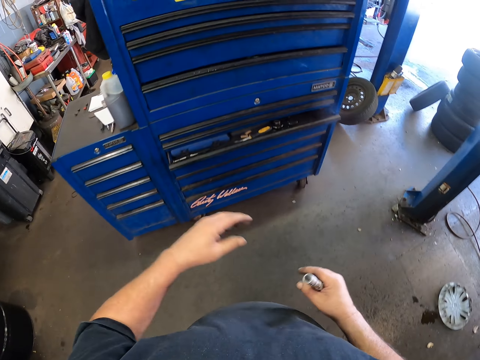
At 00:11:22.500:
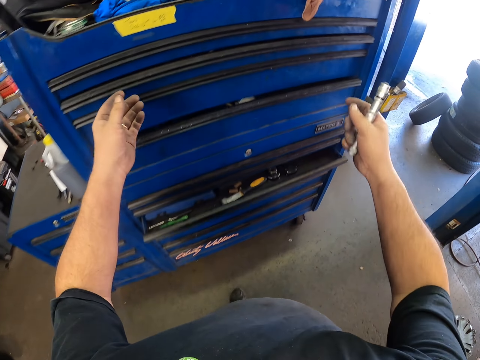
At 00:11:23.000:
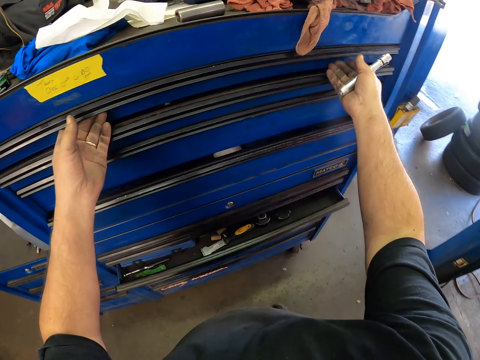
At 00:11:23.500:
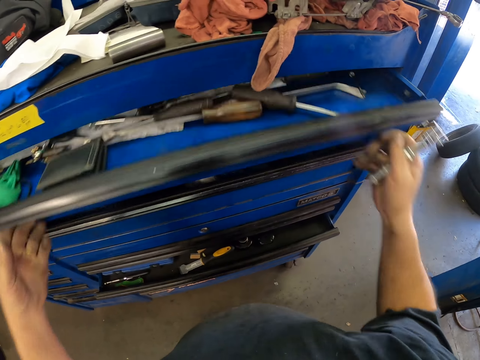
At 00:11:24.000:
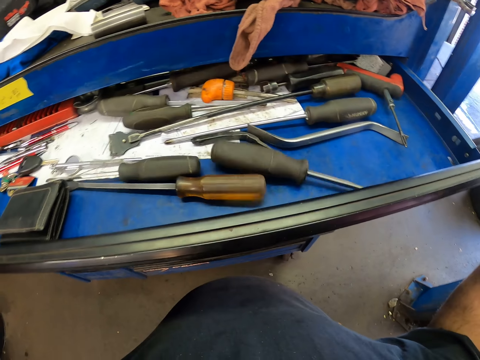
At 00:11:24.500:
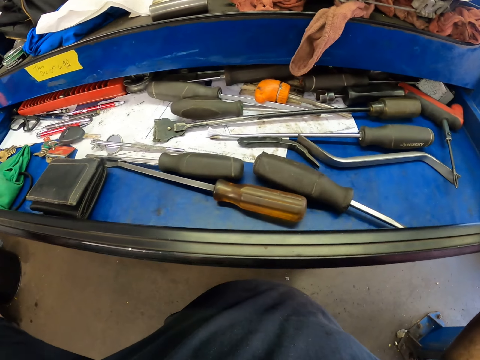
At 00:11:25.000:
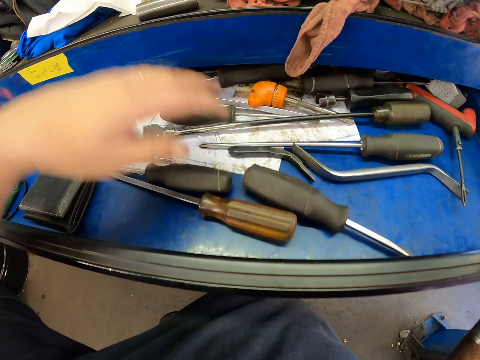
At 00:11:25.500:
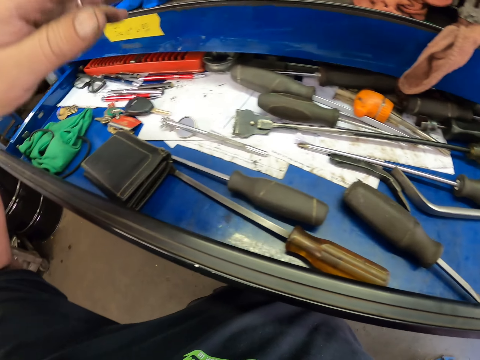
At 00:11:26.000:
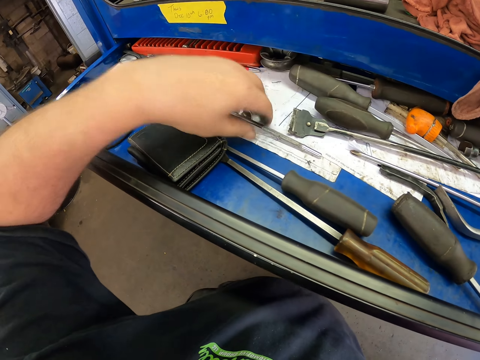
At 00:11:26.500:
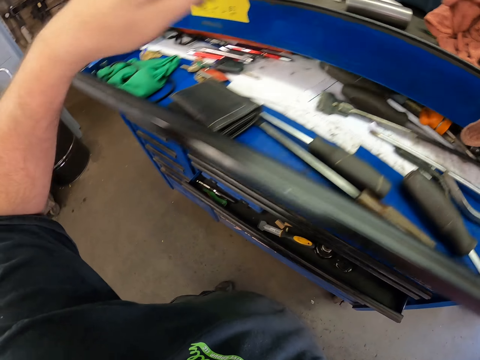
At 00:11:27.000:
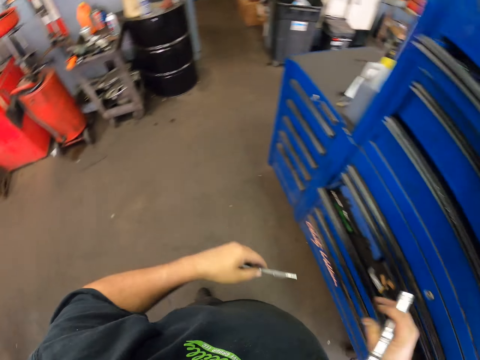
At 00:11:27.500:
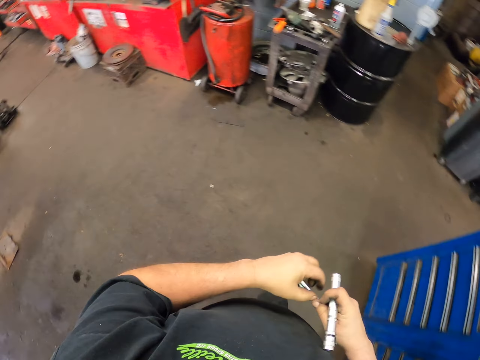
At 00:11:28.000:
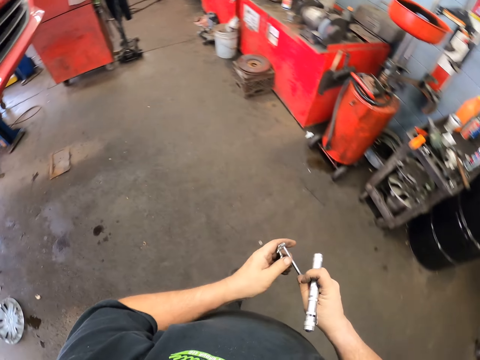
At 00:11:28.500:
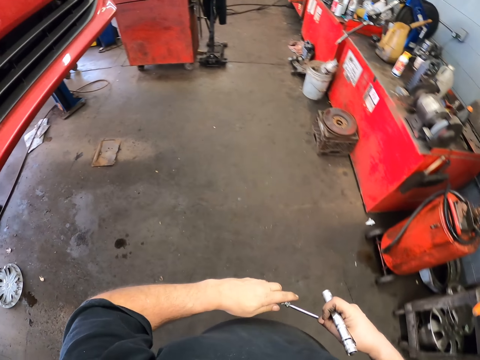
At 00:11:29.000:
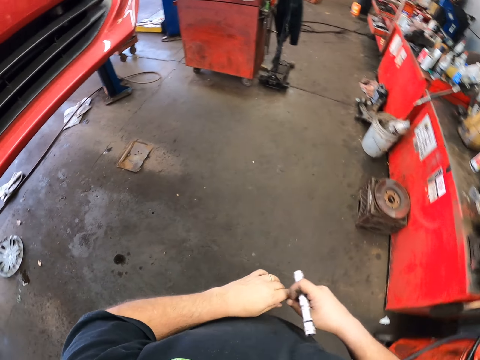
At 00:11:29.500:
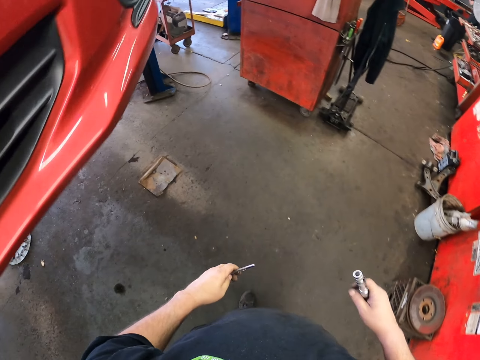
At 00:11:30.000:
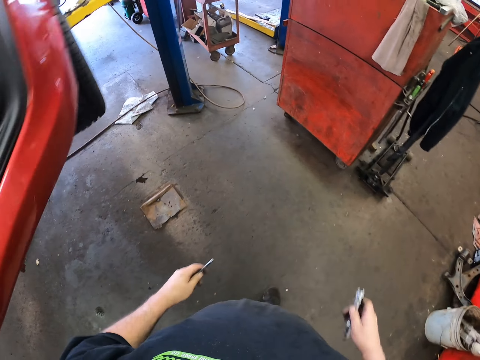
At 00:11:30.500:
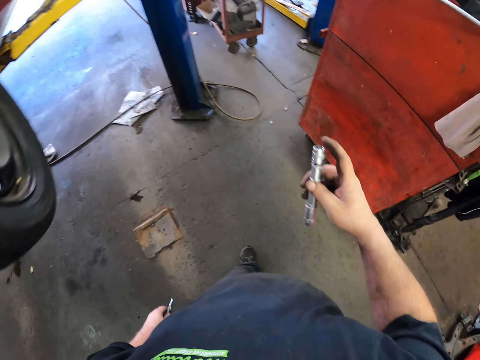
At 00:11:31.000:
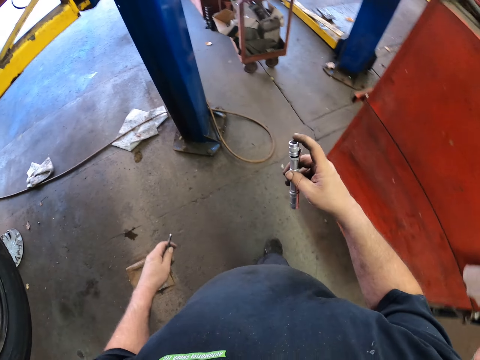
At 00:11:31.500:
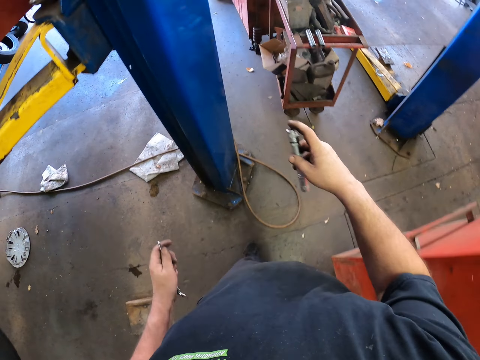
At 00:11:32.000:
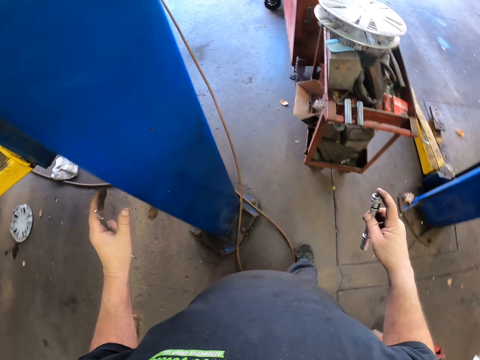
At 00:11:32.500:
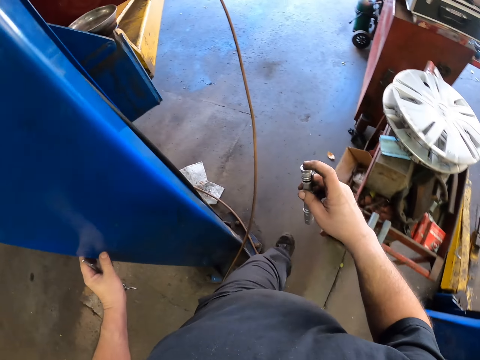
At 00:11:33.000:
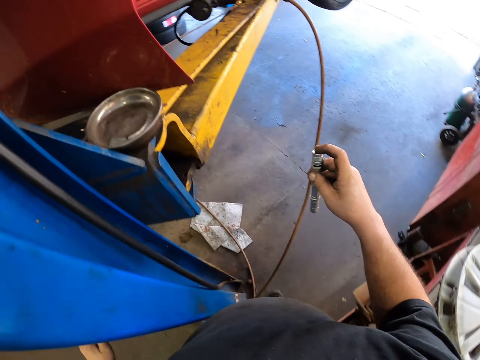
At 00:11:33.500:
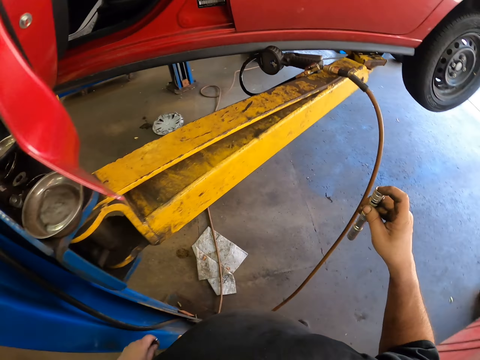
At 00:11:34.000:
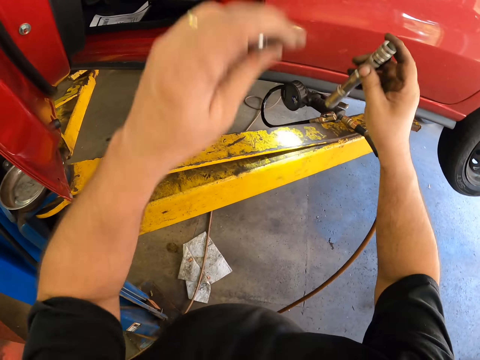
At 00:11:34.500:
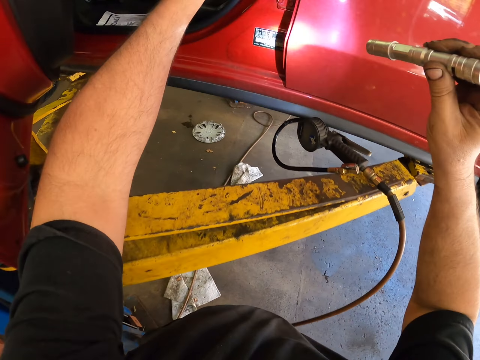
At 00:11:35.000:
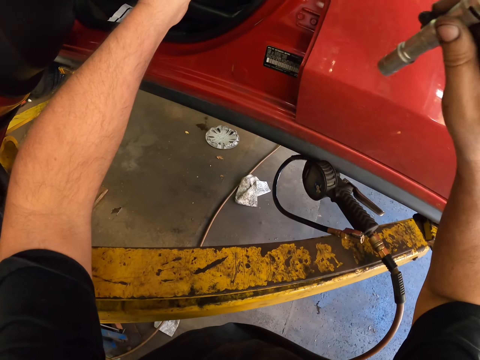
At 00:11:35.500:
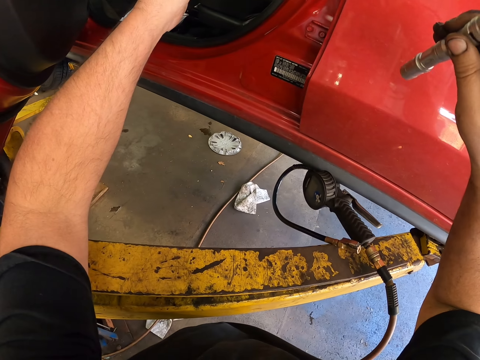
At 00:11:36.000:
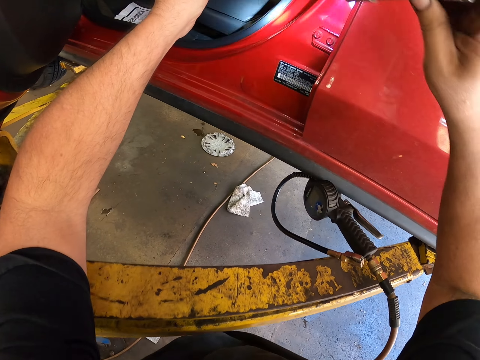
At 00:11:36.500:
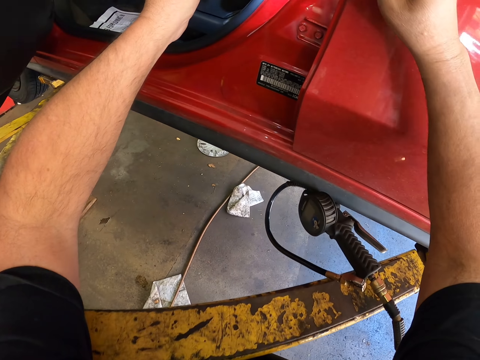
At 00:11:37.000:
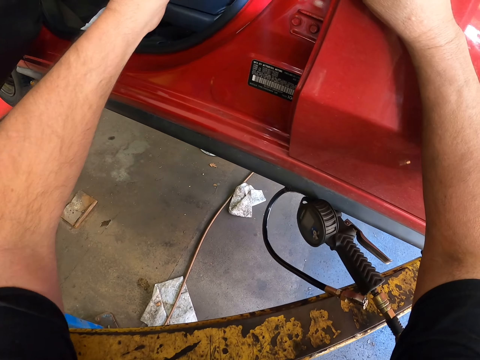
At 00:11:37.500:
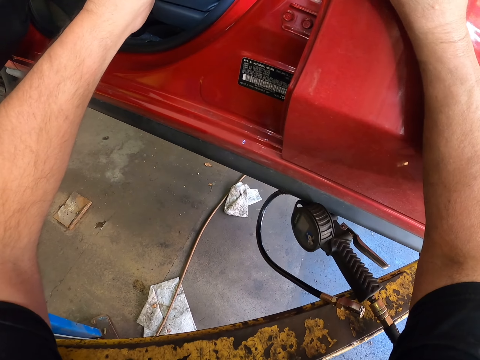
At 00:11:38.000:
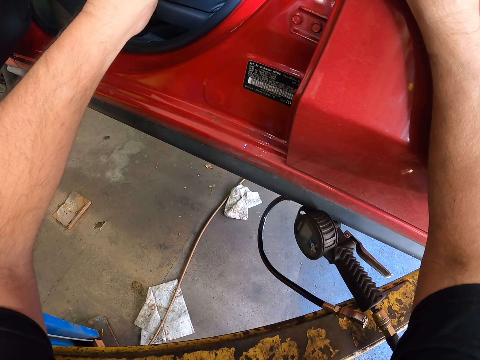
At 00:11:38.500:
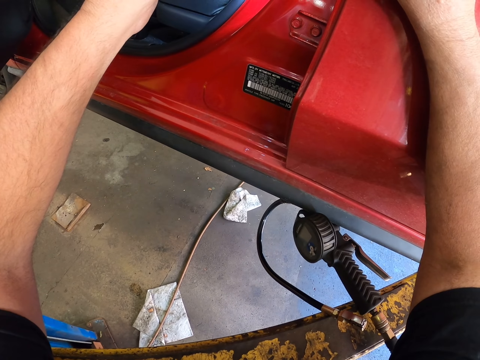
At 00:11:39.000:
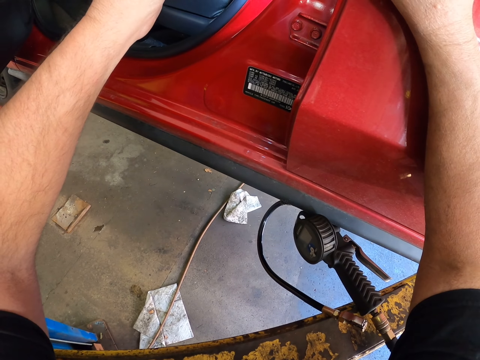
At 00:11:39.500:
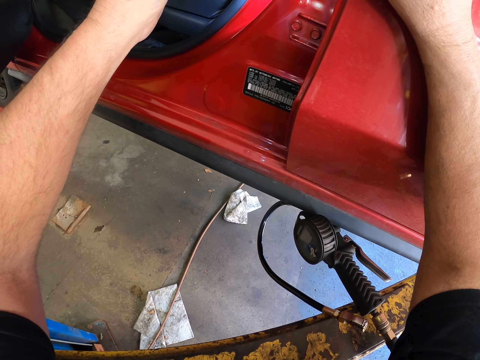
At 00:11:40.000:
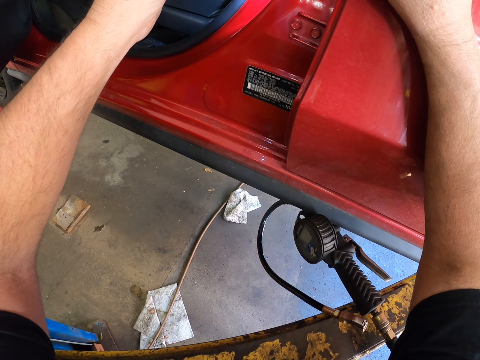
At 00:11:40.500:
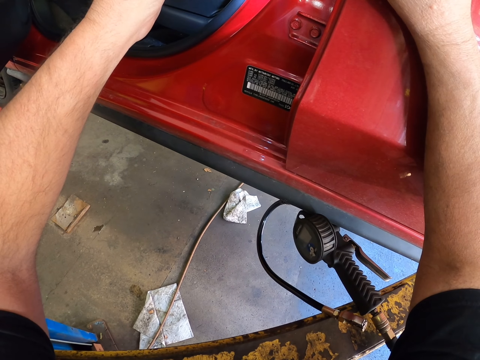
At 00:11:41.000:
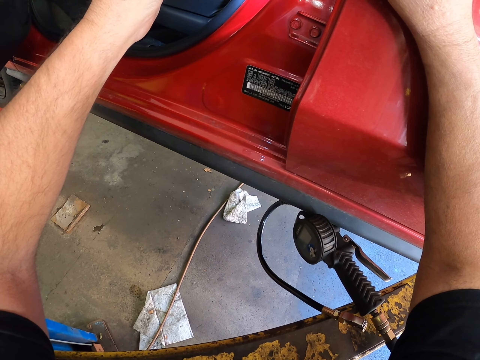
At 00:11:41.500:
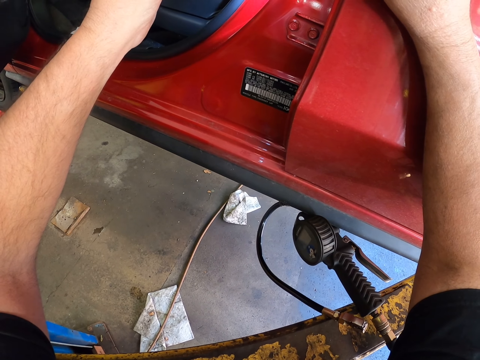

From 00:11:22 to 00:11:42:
The camera wearer opens the blue drawer. They pick a screw from the blue drawer. They close the blue drawer. They walk around the working area. They light a torch. They torch the red car. They look around the car door.

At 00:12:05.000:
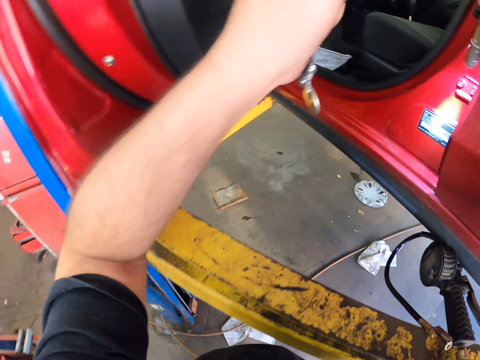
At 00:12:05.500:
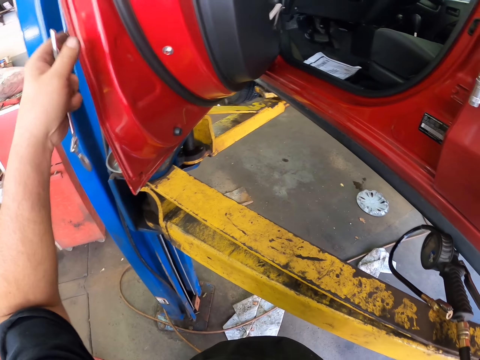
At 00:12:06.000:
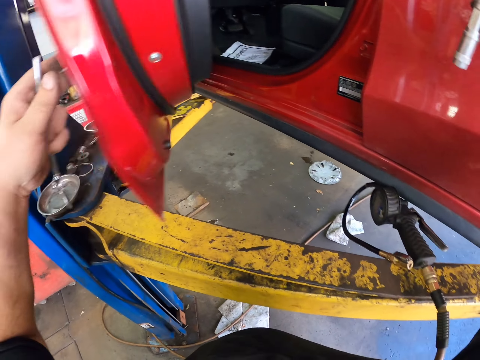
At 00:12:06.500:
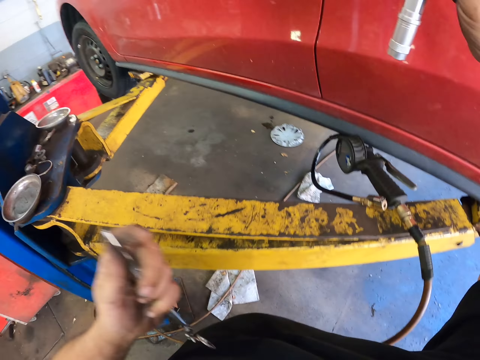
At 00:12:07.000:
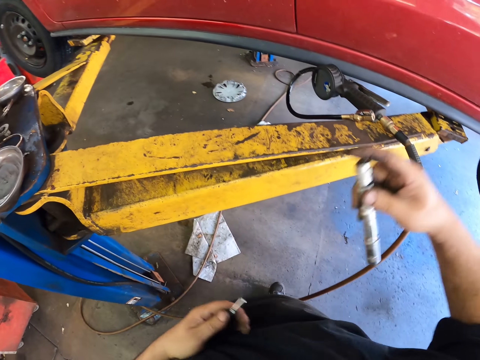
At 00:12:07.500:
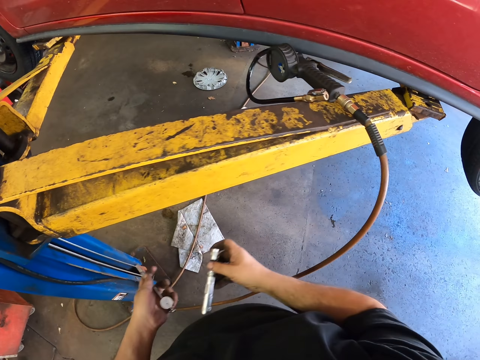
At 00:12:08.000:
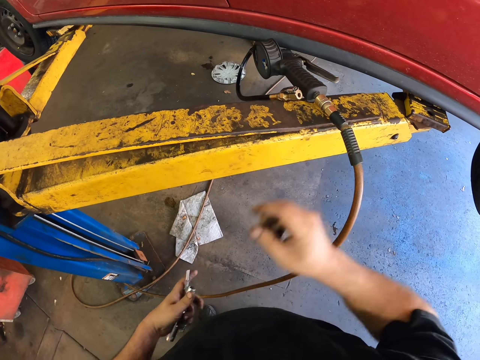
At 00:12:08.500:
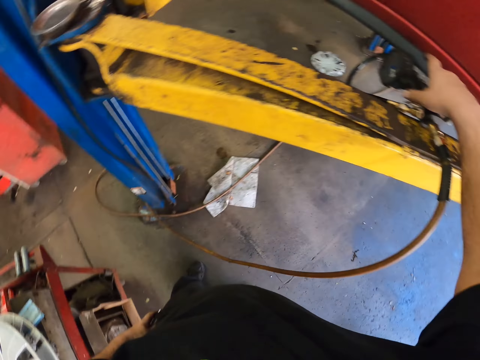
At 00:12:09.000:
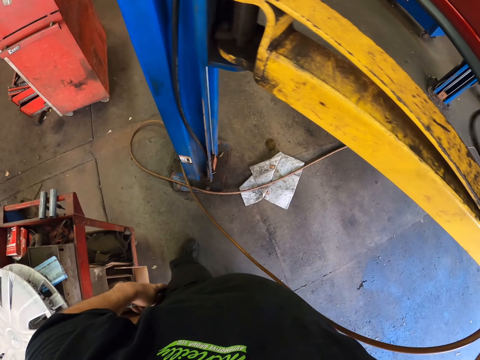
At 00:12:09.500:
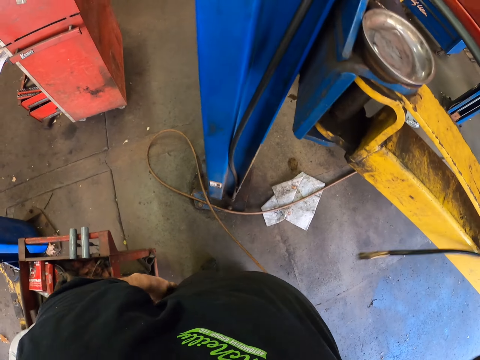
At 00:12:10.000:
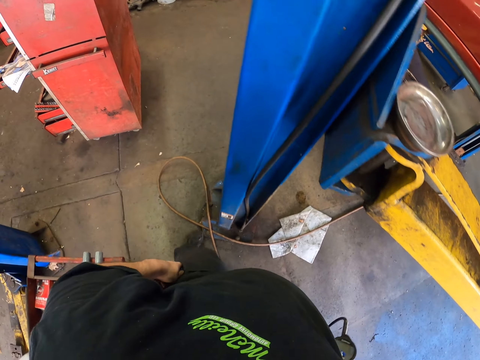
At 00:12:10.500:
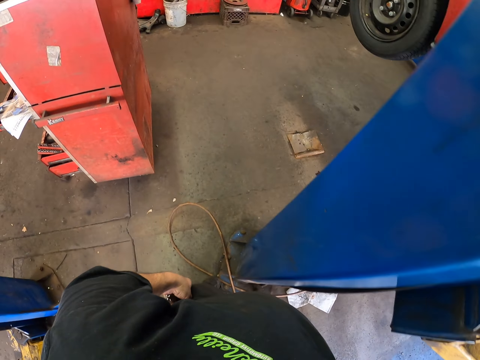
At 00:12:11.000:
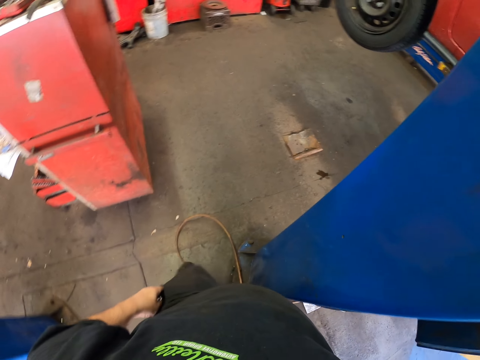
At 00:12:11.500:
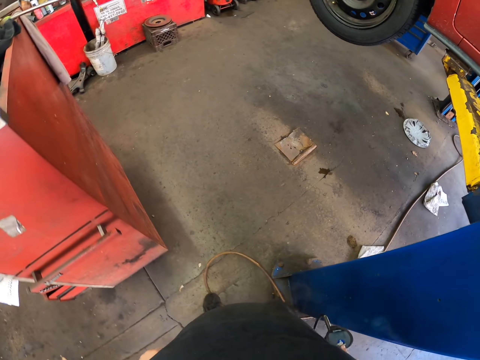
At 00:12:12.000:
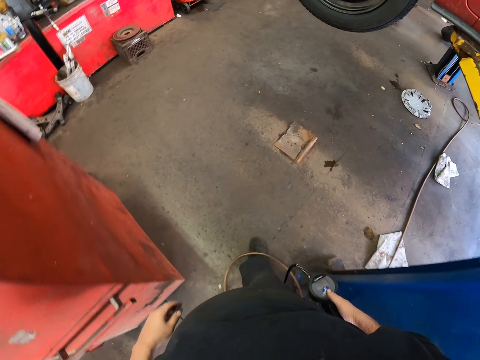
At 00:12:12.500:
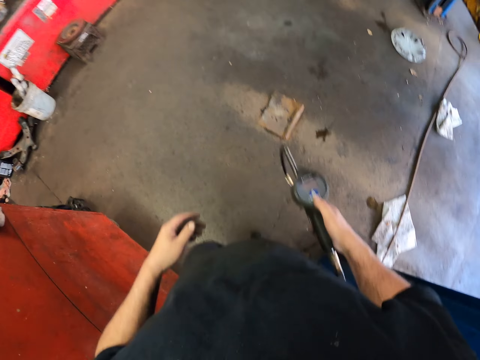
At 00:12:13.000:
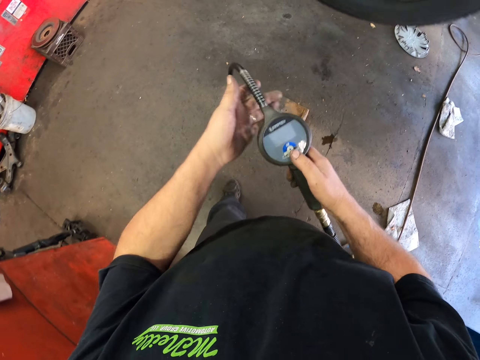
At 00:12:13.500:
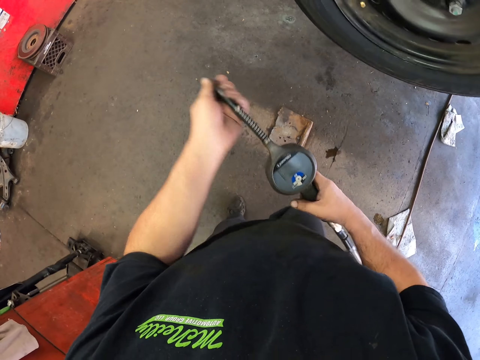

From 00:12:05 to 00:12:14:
The camera wearer opens the car door. They close the car door. They pick up a tire inflator gun with pressure gauge or tire pressure. They walk around the working area carrying the tire pressure along.
